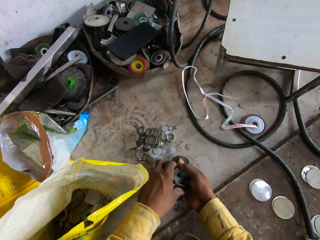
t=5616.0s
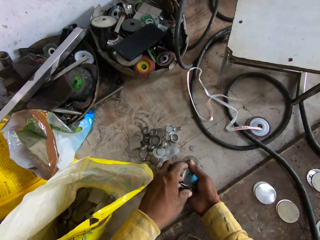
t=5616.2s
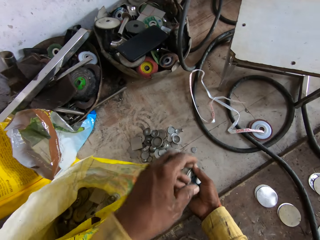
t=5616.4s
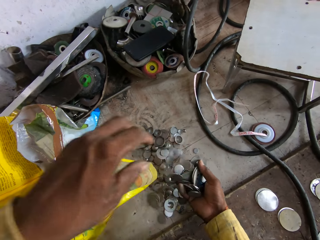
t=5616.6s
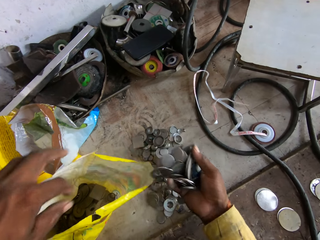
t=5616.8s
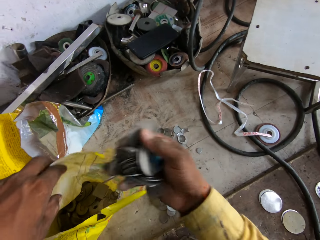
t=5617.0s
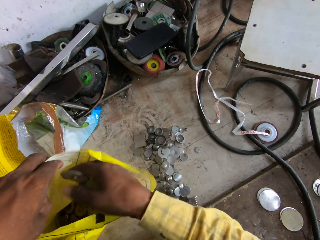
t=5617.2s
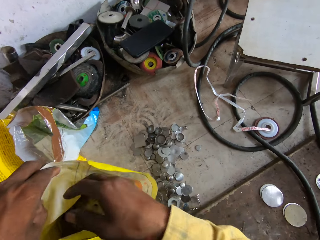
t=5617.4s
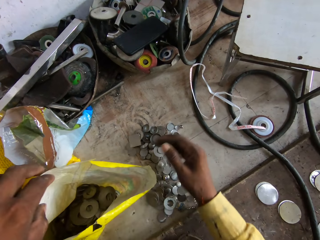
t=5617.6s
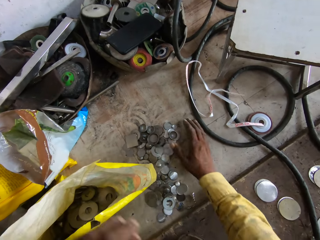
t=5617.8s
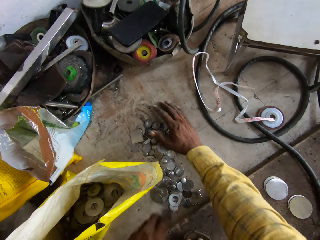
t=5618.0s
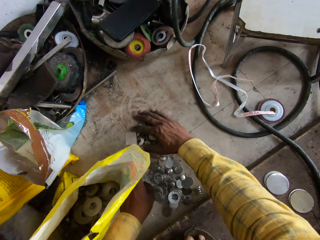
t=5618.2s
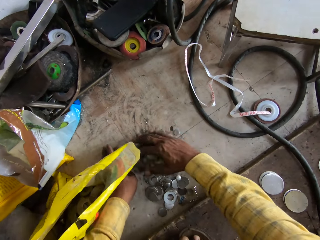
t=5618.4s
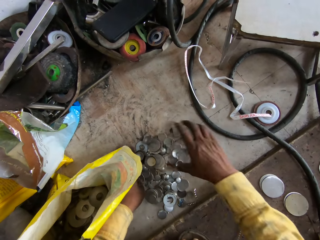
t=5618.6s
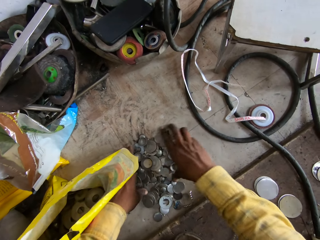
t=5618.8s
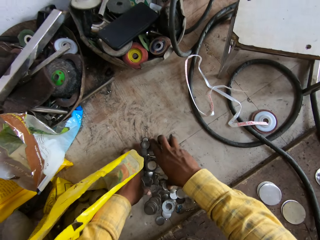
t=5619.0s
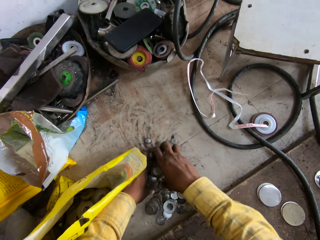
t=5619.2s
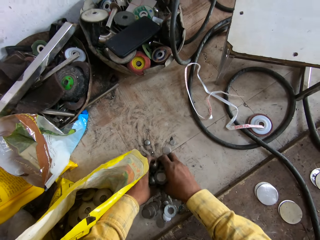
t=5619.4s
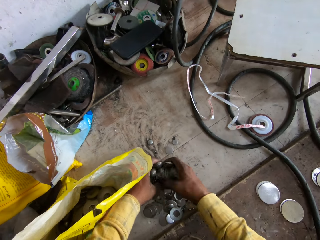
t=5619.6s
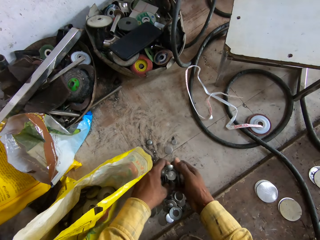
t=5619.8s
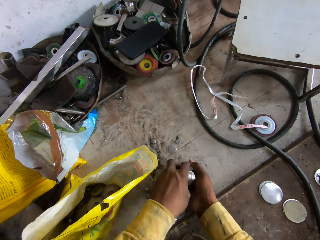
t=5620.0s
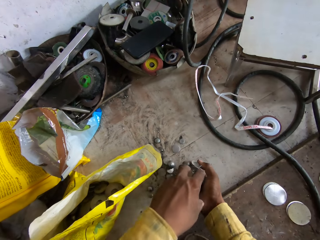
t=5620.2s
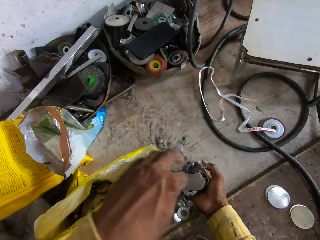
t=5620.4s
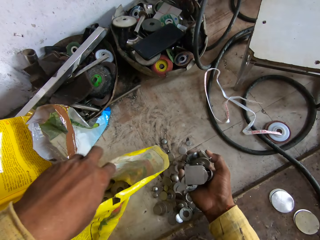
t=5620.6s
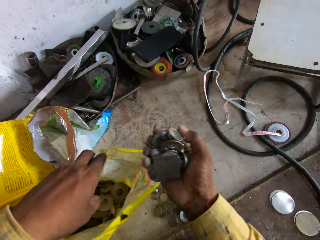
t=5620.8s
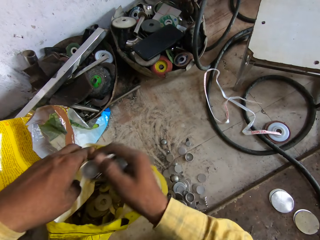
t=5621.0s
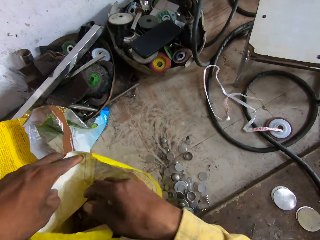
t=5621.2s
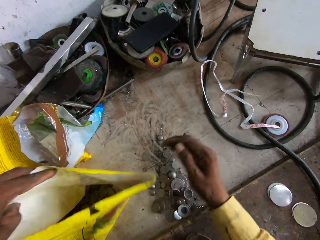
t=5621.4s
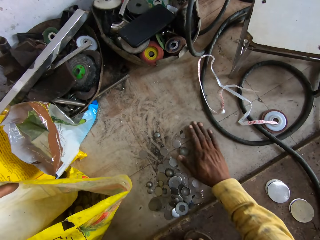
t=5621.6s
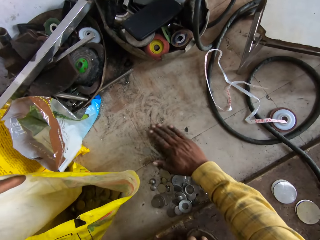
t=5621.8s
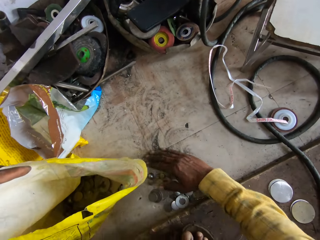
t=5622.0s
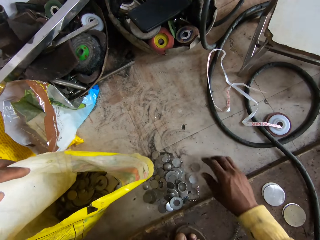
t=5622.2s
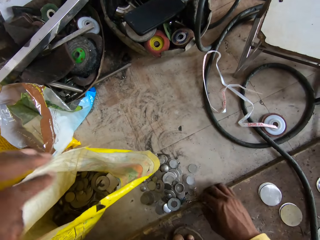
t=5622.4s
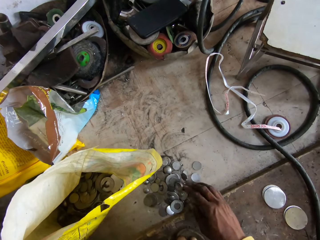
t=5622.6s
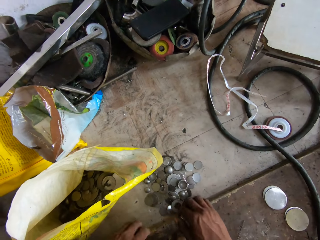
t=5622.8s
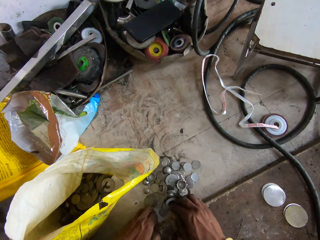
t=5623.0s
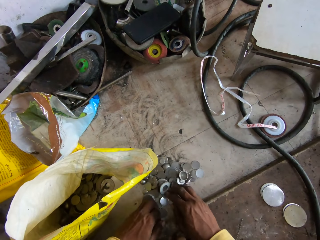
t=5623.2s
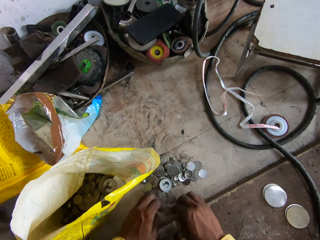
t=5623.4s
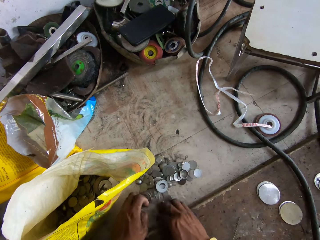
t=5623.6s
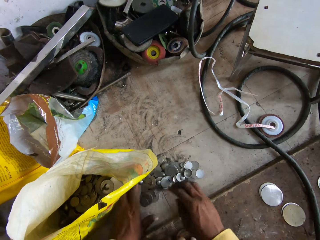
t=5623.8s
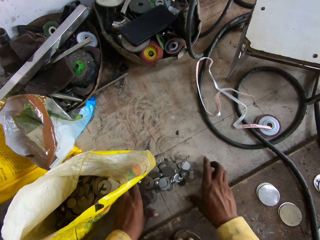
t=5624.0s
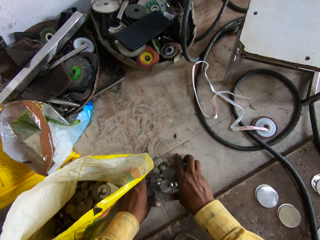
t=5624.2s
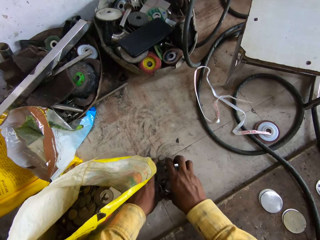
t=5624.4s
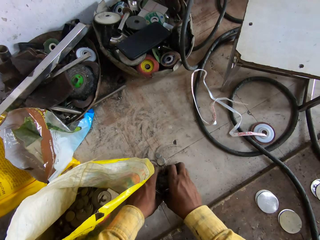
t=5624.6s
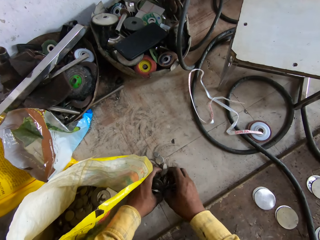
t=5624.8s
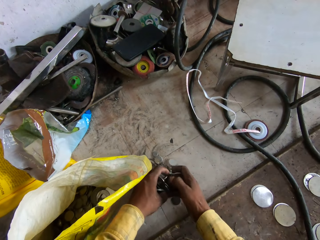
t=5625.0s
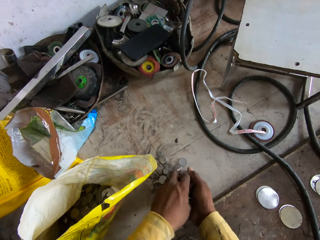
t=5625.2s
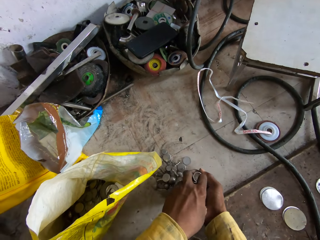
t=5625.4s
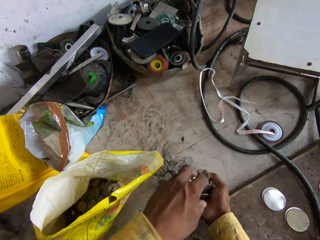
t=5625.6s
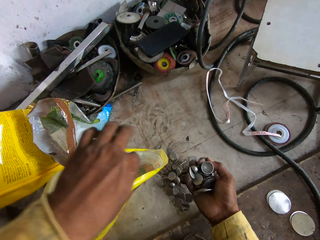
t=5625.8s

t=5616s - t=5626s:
The camera wearer pours the washers in the sack bag. They collect the washers from the floor. They collect the washers from the floor again. They pour the washers in the sack bag.

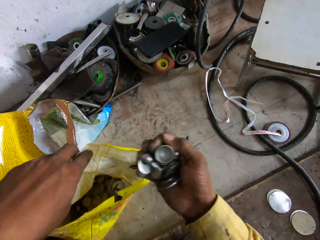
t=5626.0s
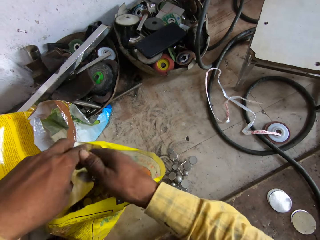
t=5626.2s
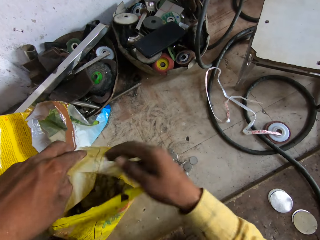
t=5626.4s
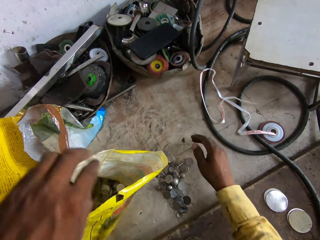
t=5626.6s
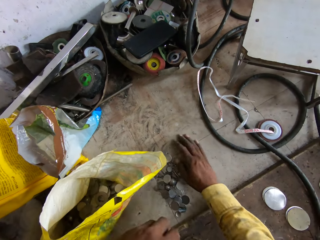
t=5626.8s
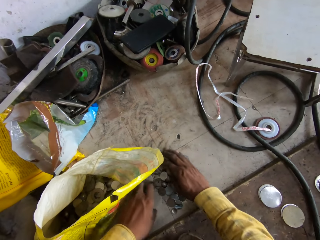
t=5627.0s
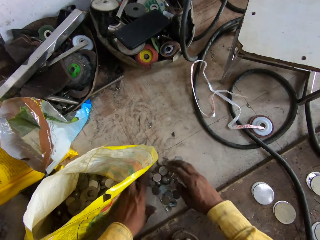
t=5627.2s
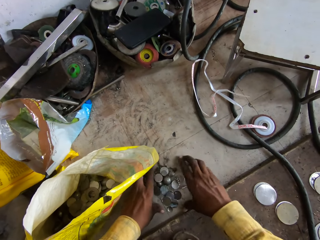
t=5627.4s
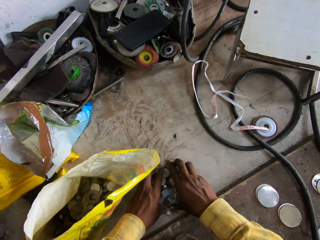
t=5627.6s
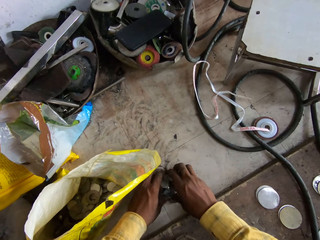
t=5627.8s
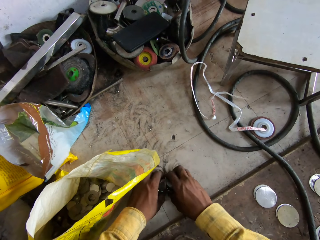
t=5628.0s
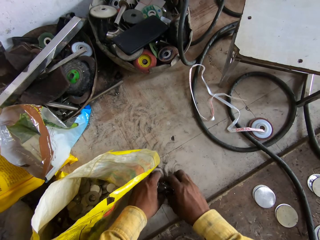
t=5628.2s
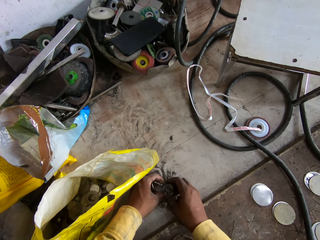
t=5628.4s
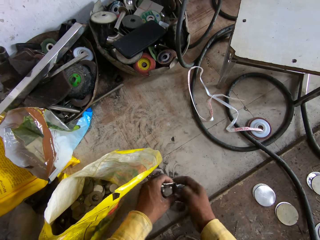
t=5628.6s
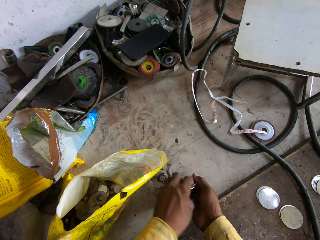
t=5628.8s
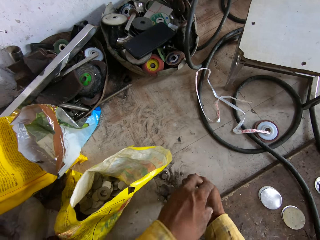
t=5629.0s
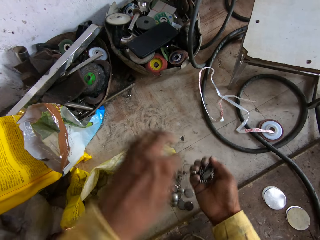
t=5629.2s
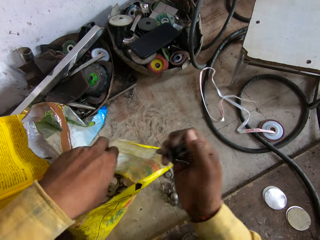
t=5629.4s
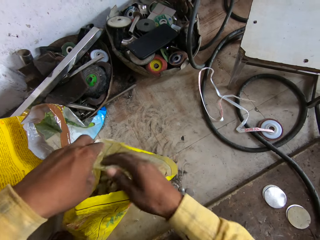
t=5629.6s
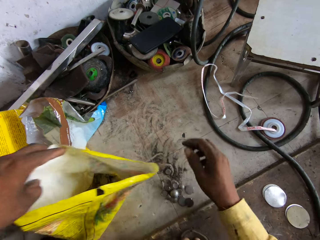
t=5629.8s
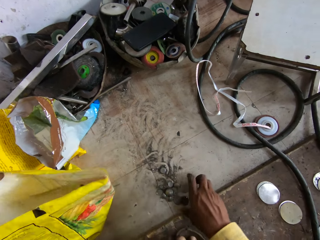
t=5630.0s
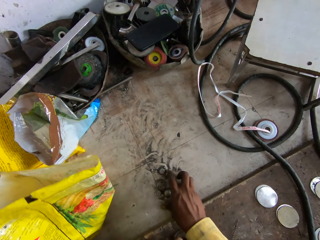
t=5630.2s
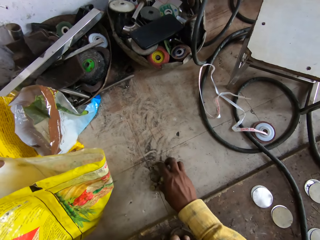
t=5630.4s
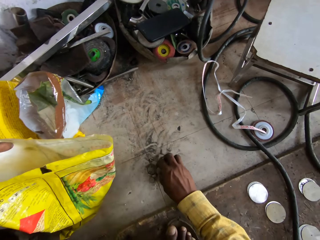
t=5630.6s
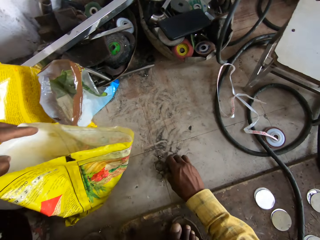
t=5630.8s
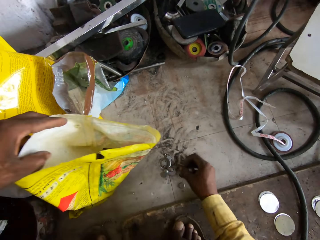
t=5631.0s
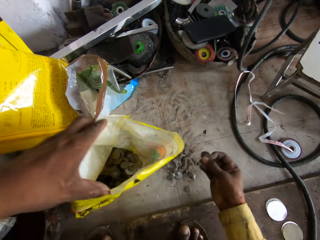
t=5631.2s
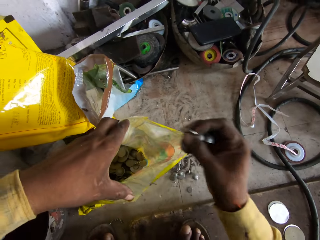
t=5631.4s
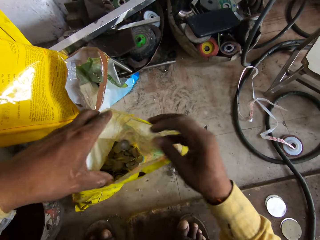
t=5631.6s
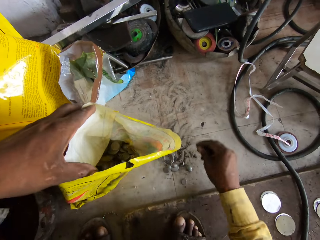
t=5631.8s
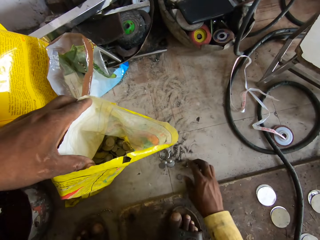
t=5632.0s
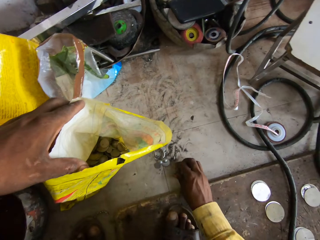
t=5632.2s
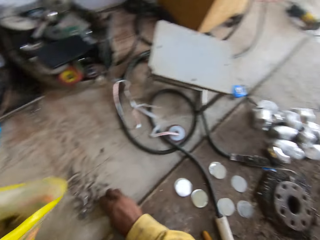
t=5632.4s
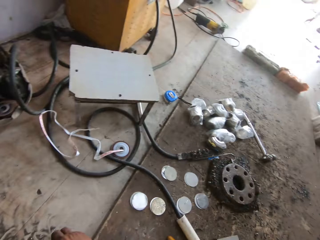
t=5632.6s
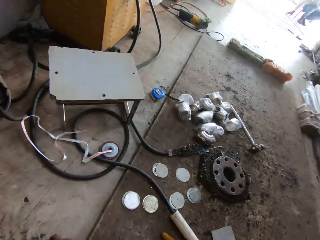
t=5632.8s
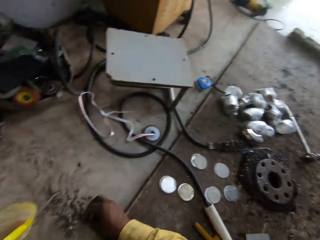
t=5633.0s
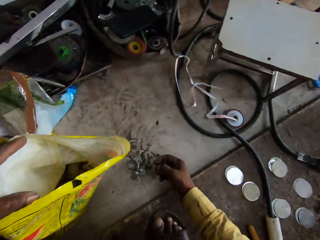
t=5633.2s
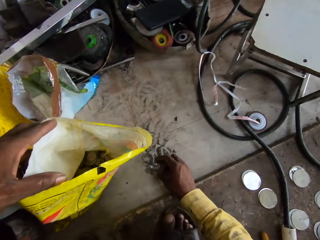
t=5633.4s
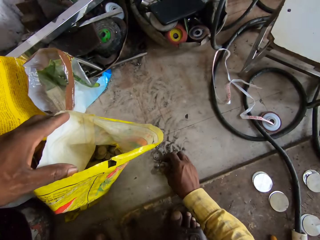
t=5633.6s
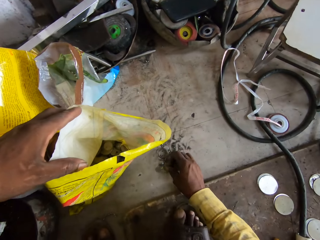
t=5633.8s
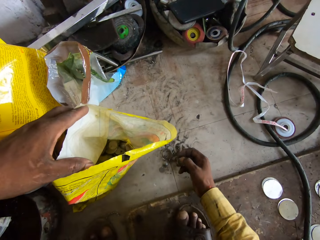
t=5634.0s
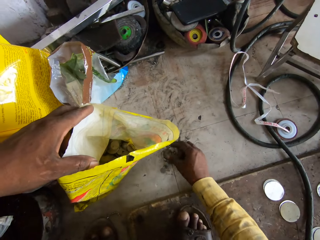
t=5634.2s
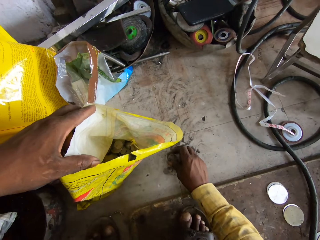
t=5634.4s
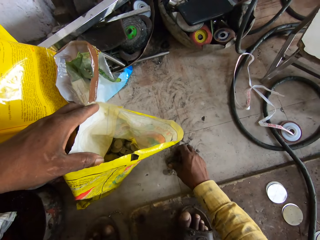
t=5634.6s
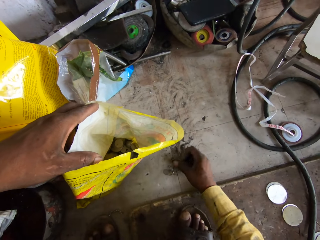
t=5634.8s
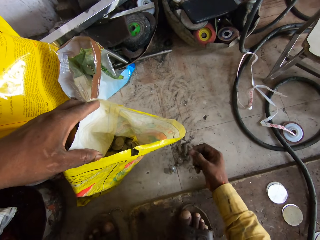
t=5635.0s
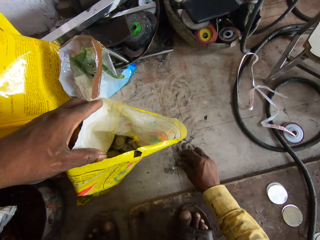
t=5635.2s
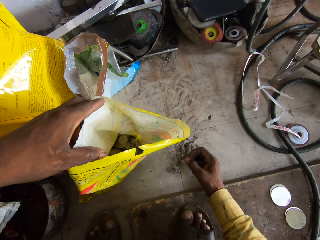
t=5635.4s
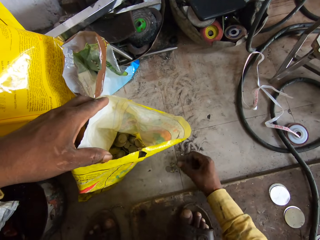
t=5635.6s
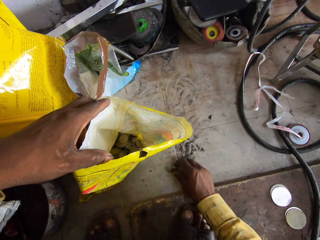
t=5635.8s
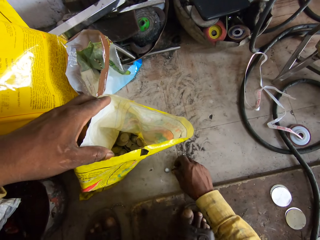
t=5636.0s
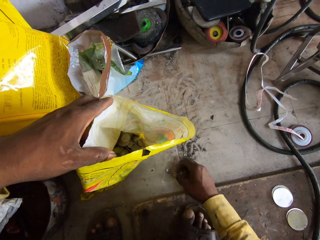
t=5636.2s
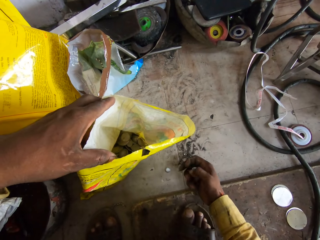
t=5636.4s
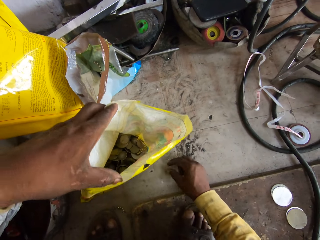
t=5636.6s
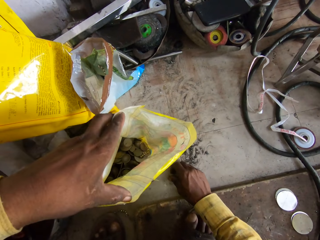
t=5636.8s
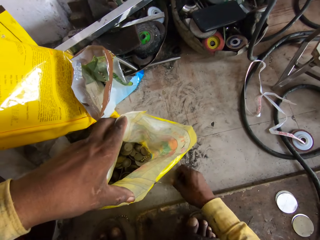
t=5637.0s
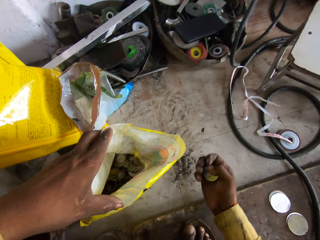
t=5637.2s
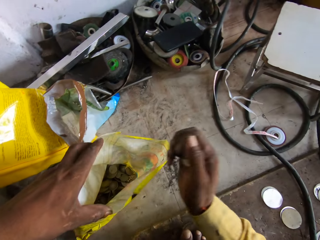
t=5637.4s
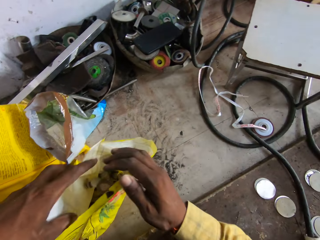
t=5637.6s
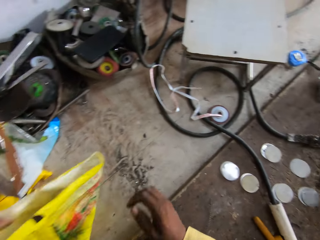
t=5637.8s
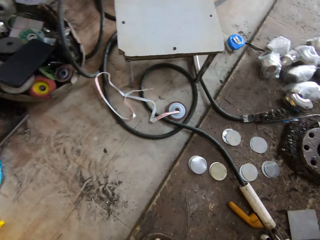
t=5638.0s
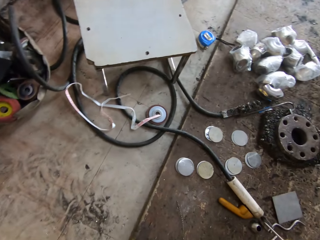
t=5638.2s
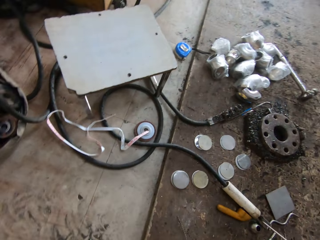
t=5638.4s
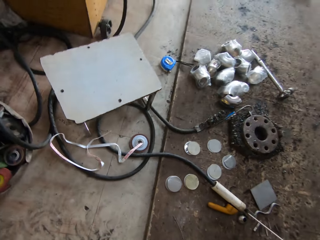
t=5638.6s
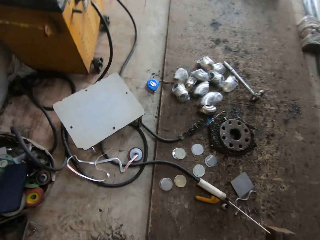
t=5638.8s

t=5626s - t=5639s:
The camera wearer collects the washers from the floor. They pour the washers in the sack bag. They collect the washers from the floor. They pour the washers in the sack bag. They turn in the workshop. They collect the washers from the floor. They pour the washers in the sack bag. They turn in the workshop.
